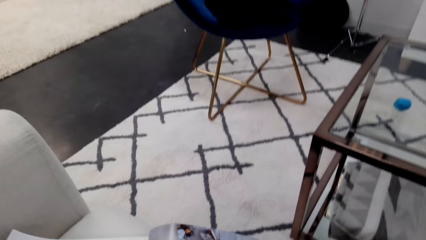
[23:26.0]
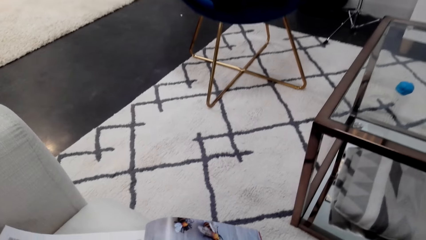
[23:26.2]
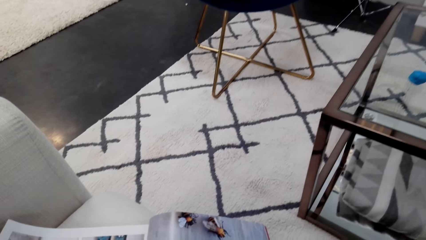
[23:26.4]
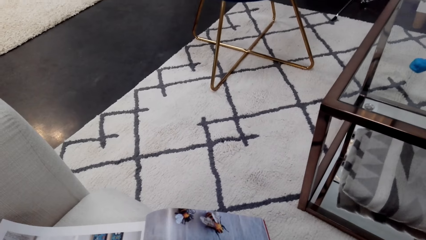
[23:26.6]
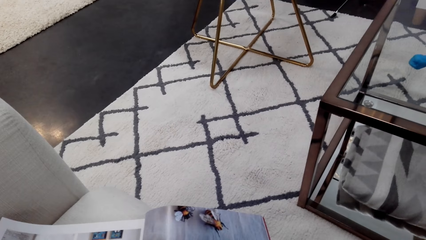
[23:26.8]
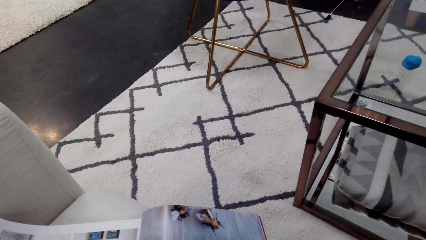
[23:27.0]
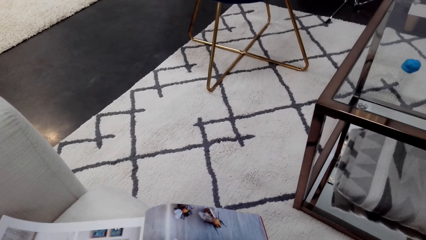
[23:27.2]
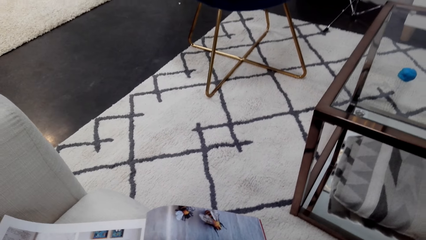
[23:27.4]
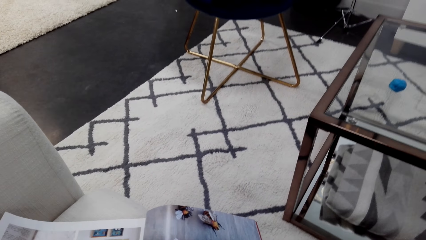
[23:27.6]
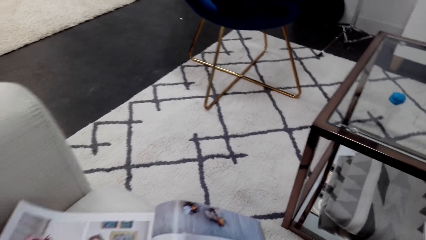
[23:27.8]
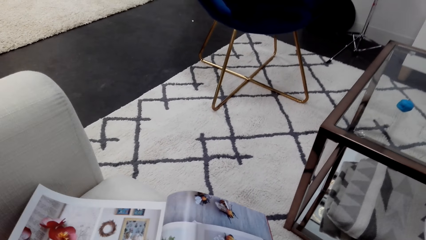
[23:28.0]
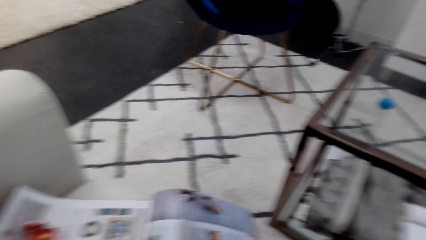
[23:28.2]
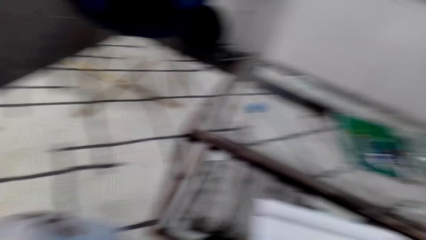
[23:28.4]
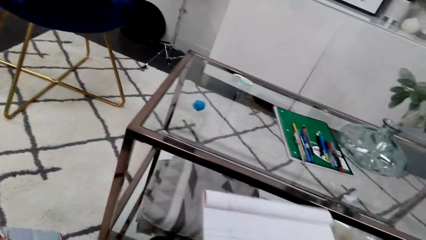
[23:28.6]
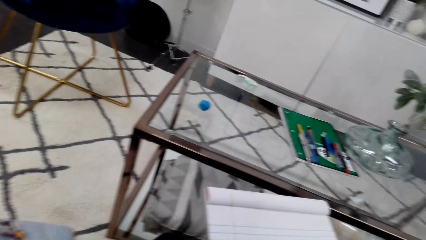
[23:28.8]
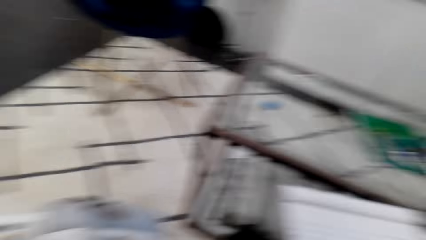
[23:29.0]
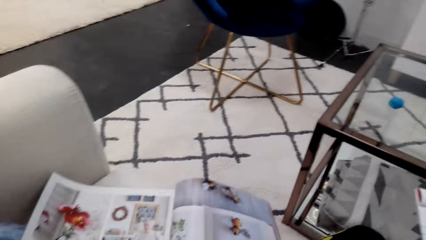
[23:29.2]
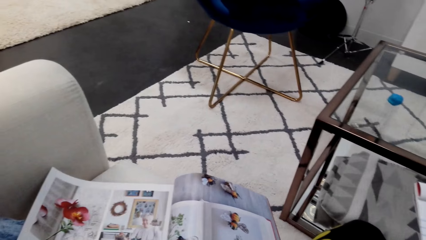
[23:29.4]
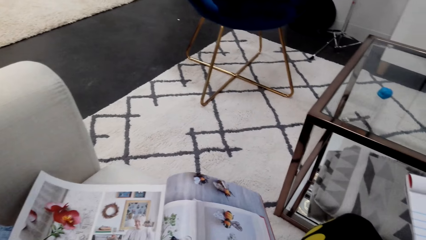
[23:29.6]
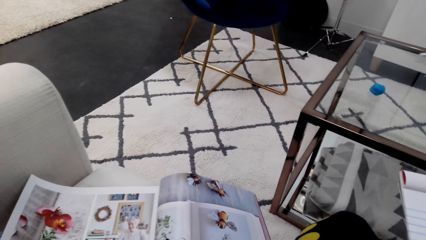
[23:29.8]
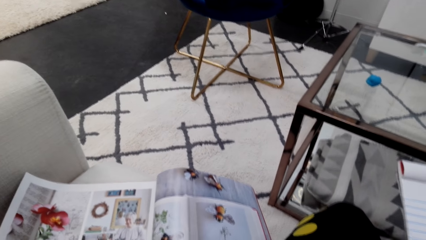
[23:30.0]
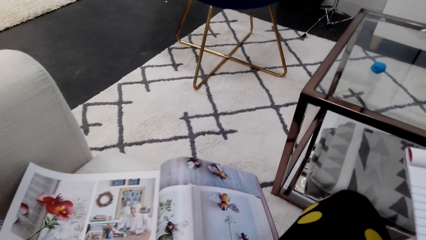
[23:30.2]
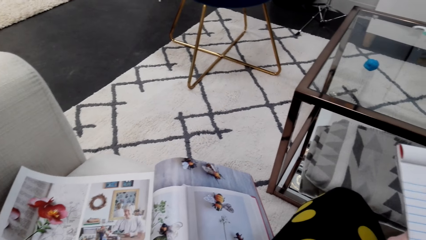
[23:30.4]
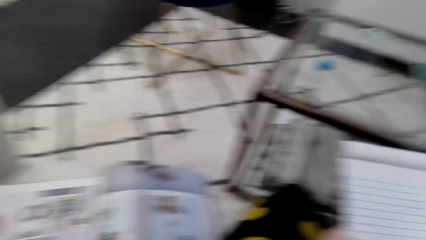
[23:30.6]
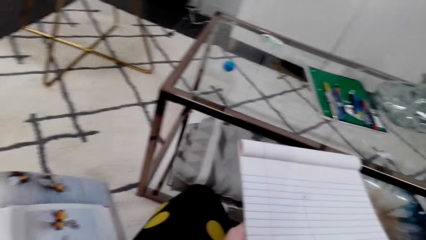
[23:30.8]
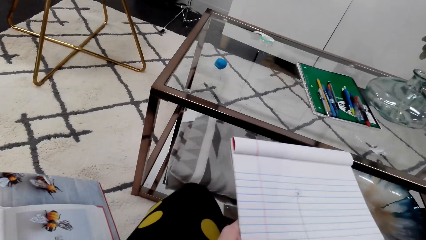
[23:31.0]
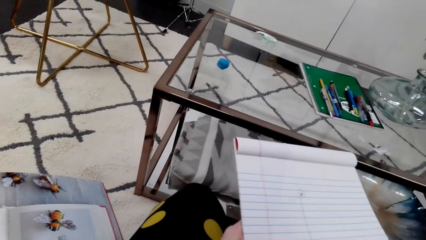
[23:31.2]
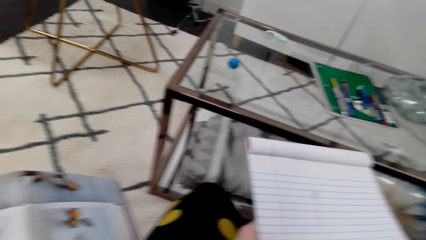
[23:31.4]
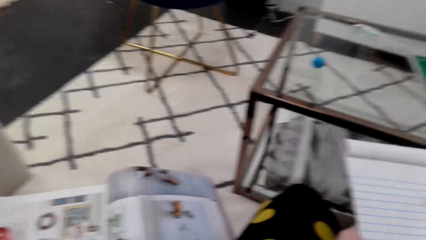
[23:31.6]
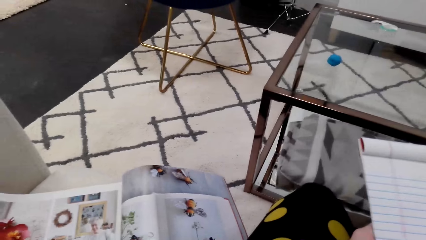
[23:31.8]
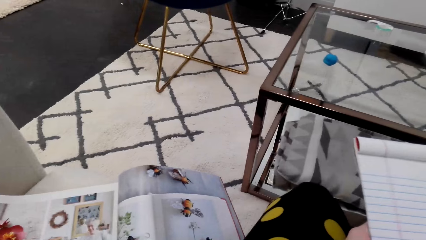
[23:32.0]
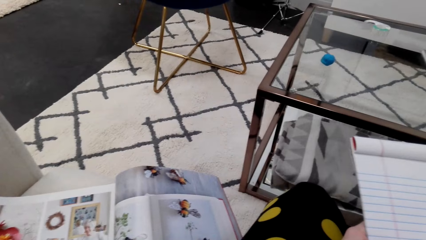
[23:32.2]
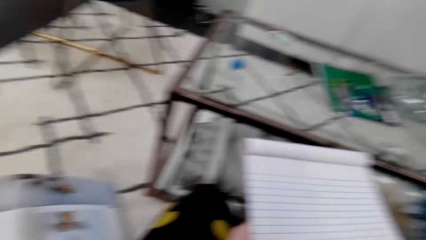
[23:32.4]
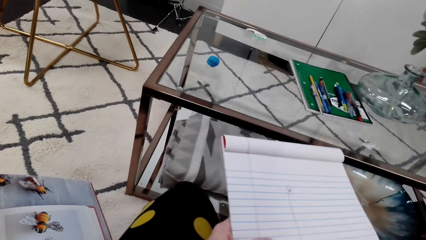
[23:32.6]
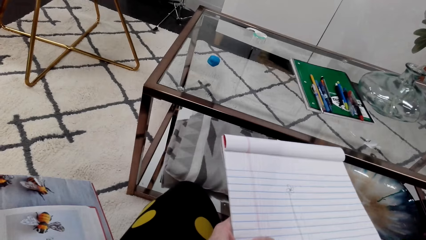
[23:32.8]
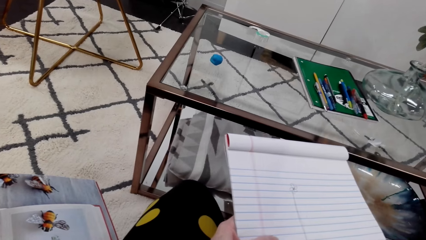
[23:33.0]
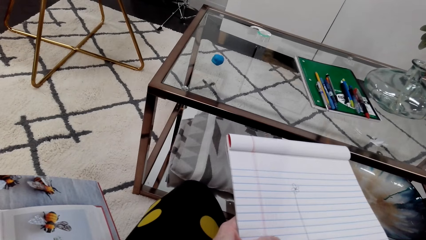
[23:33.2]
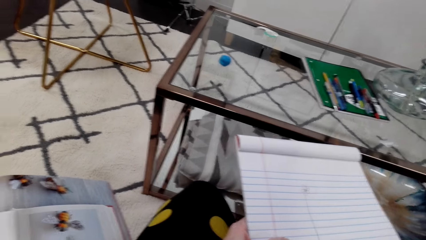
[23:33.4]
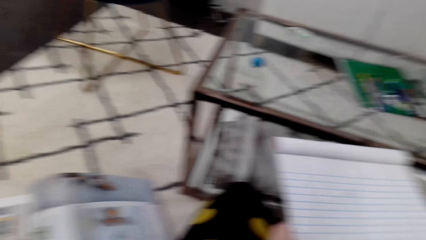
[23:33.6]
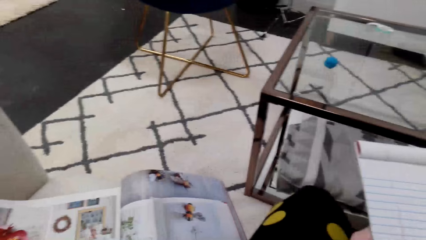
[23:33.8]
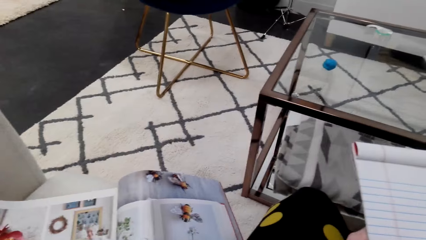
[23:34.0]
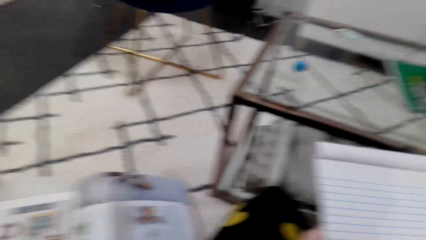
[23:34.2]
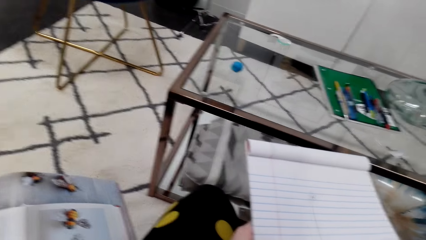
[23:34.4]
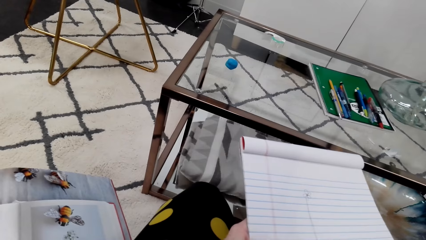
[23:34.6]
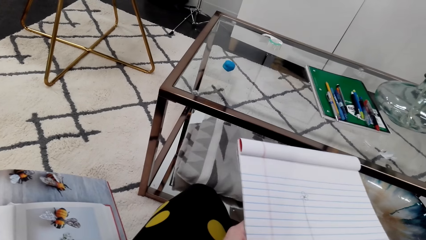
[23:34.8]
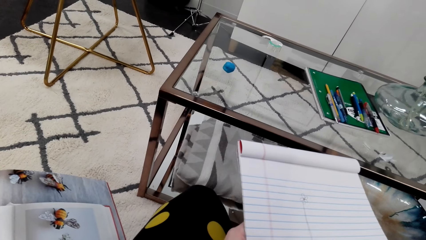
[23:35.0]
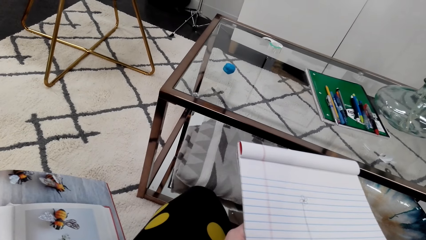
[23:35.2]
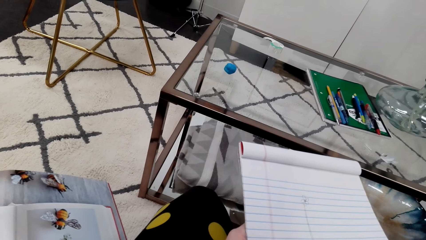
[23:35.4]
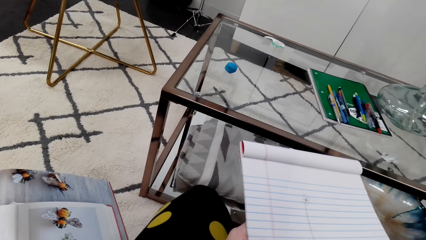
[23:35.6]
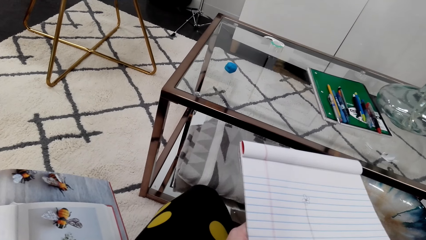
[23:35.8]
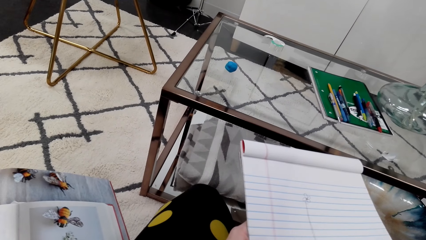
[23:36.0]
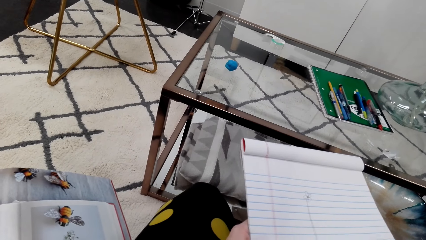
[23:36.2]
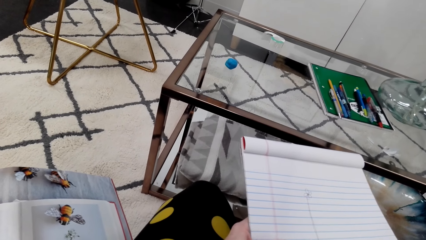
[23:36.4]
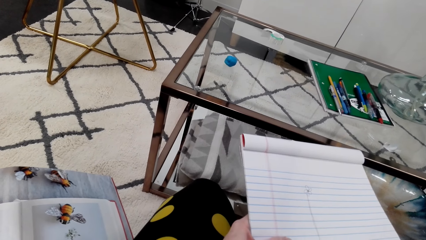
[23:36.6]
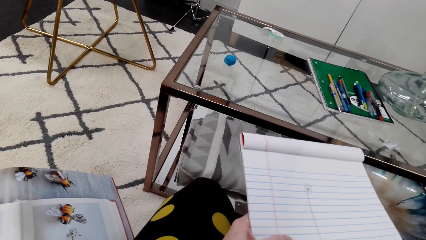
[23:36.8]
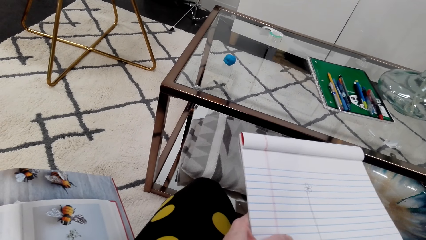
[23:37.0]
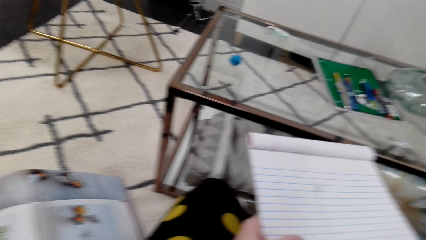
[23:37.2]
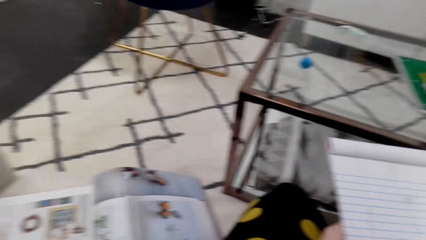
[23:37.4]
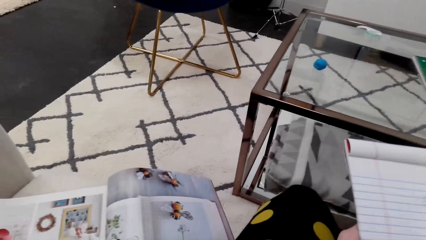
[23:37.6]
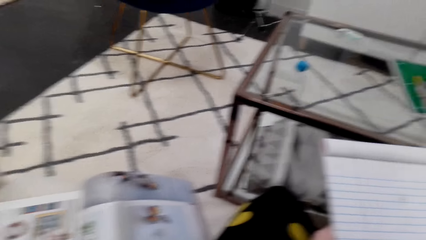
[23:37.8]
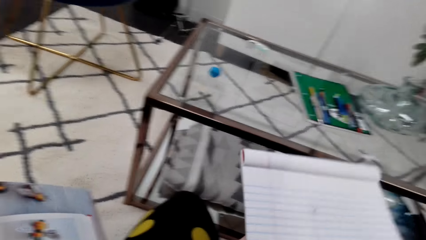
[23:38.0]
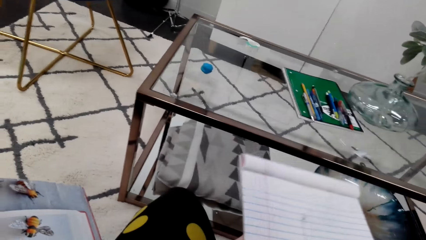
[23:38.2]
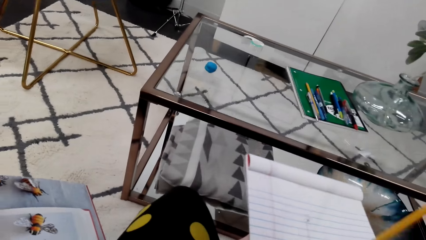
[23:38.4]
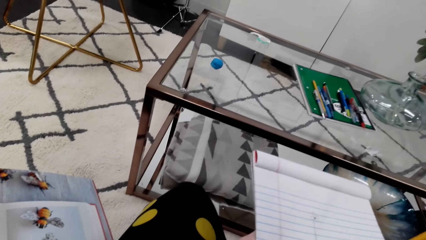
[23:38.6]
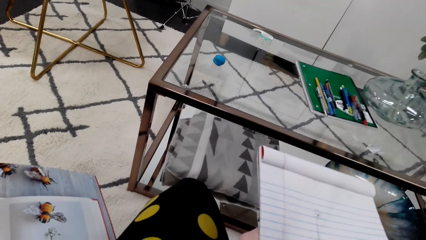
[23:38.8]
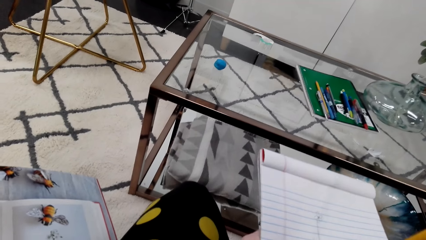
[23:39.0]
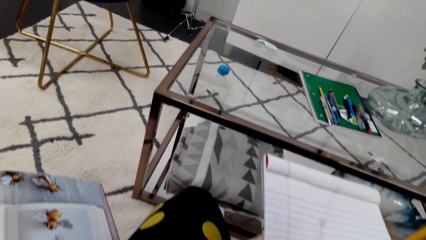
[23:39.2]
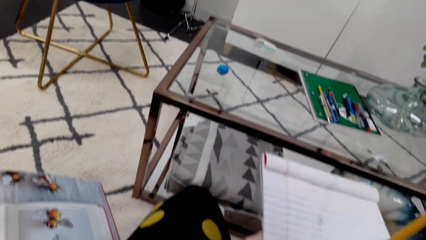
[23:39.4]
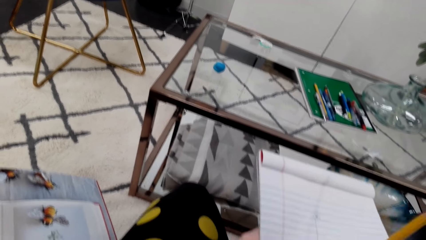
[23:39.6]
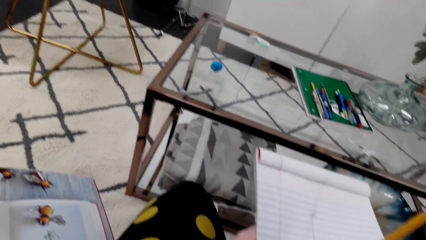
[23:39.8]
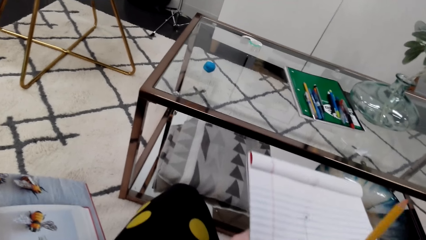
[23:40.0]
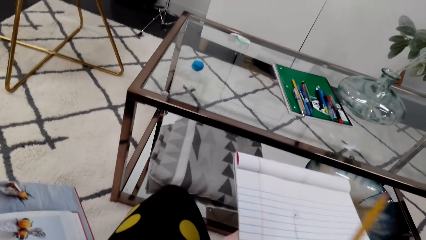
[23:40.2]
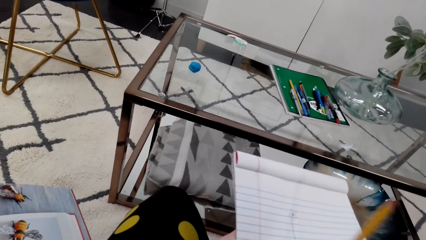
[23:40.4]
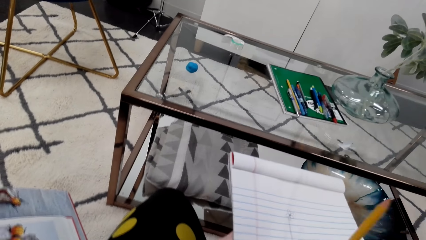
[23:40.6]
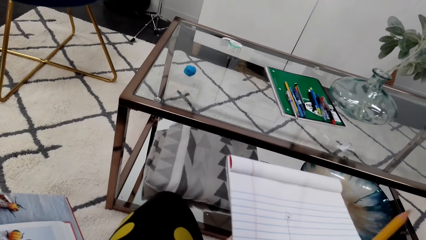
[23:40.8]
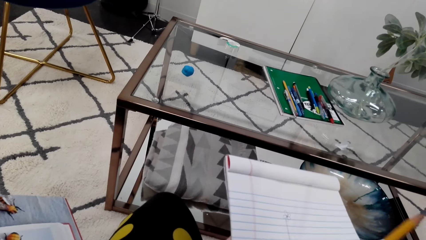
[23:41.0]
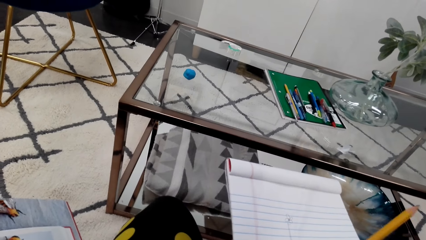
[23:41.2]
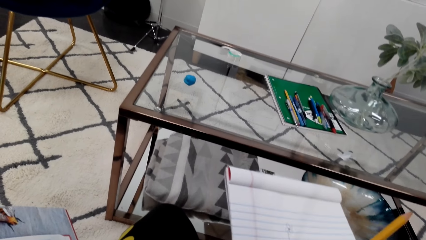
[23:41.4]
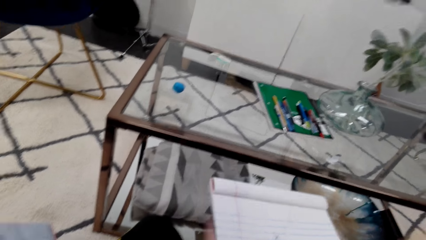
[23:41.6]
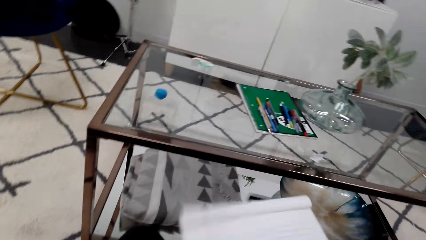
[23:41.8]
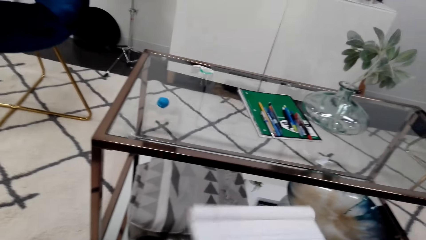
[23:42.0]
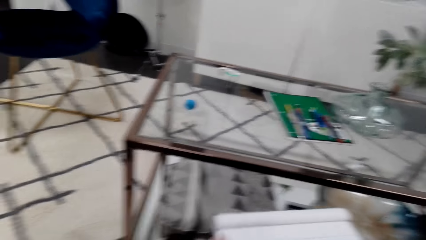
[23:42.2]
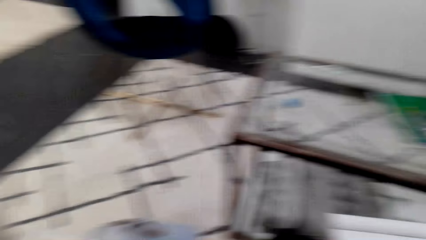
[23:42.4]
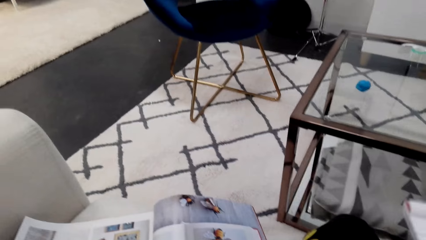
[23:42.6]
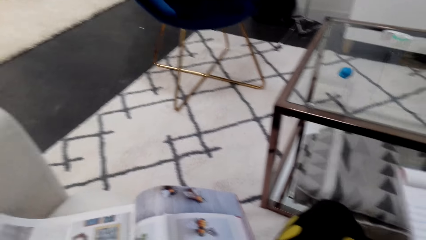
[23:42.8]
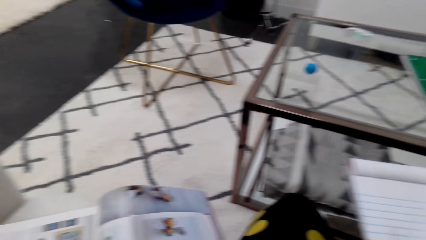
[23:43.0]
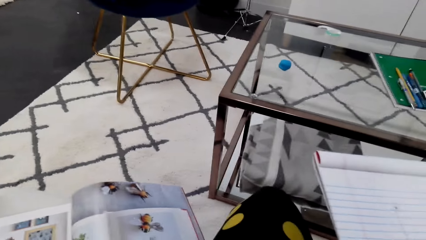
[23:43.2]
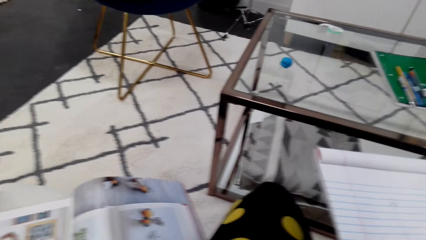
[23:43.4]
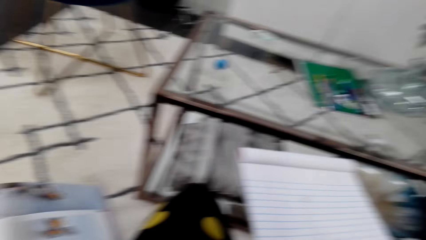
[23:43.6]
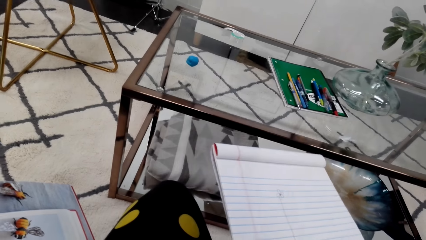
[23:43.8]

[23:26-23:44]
The camera wearer looks at a picture in a magazine. They draw on a notebook. They look at the picture in the magazine. They draw on the notebook. They look at the picture in the magazine. They draw on the notebook. They look at the picture in the magazine. They draw on the notebook. They look at the picture in the magazine. They erase the drawing. They wipe rubber dust off the notebook. They look at the picture in the magazine.
